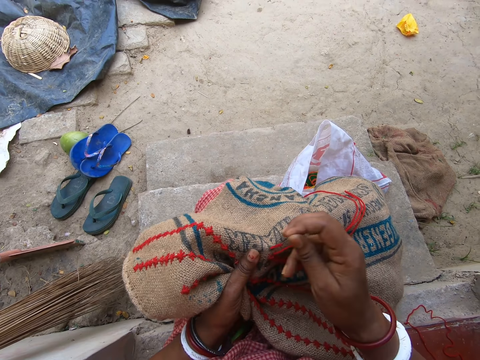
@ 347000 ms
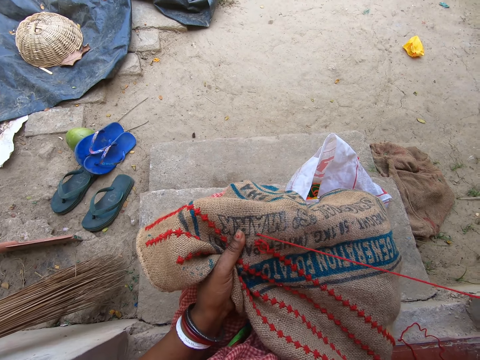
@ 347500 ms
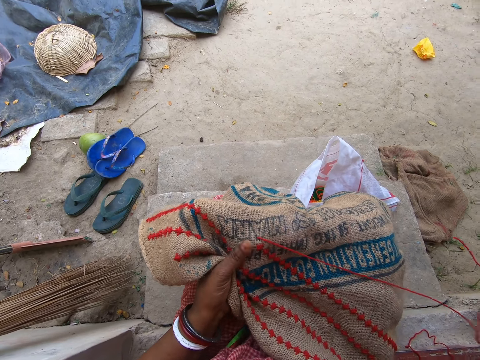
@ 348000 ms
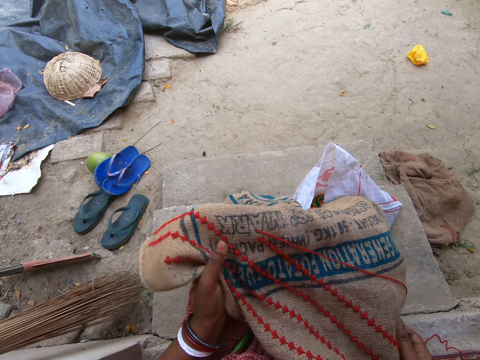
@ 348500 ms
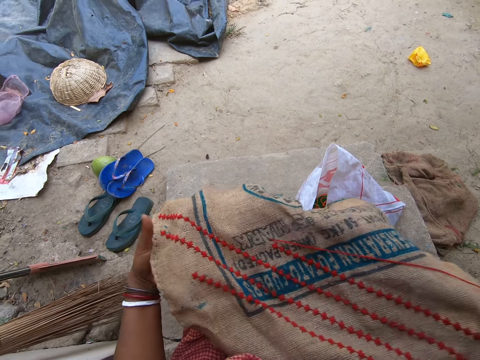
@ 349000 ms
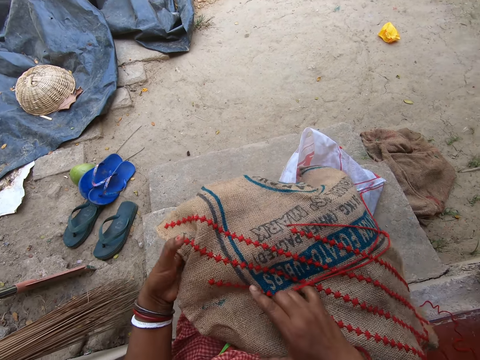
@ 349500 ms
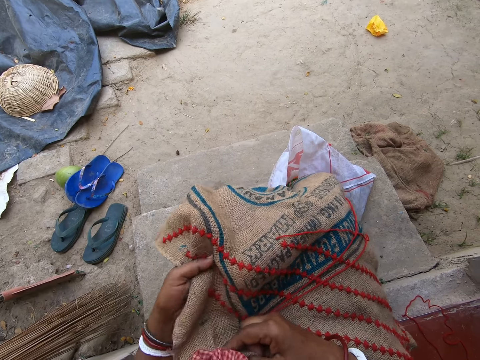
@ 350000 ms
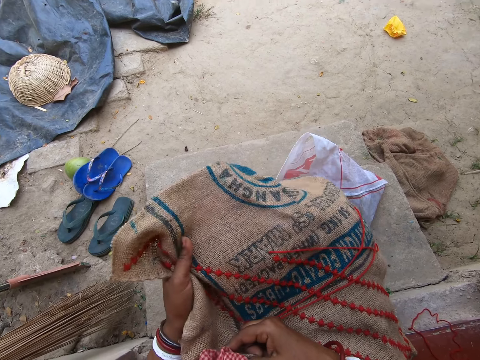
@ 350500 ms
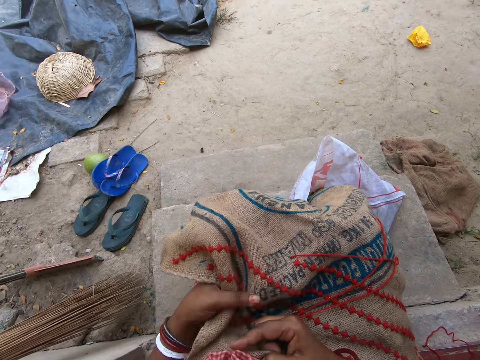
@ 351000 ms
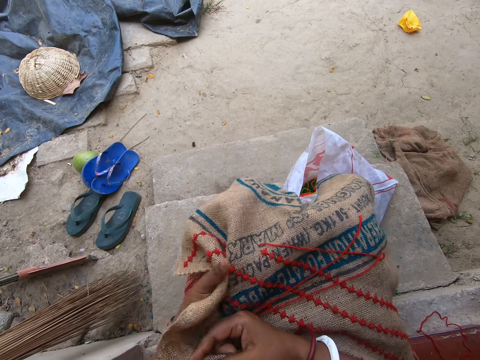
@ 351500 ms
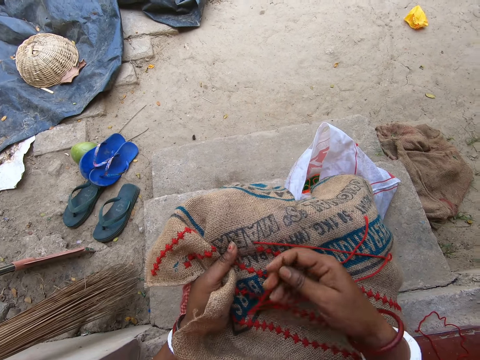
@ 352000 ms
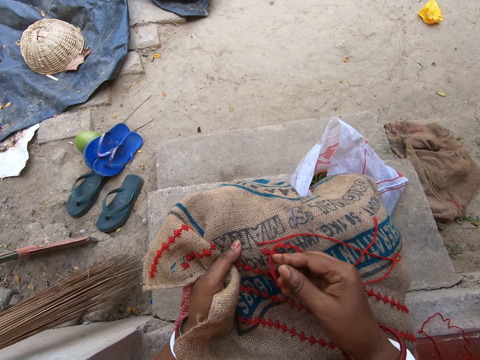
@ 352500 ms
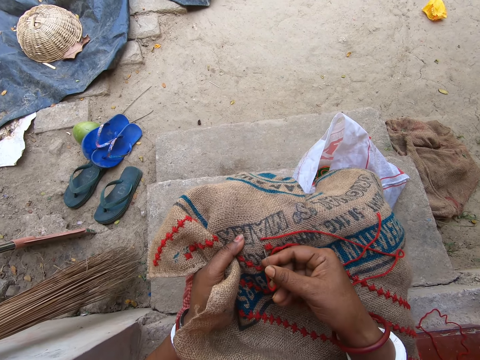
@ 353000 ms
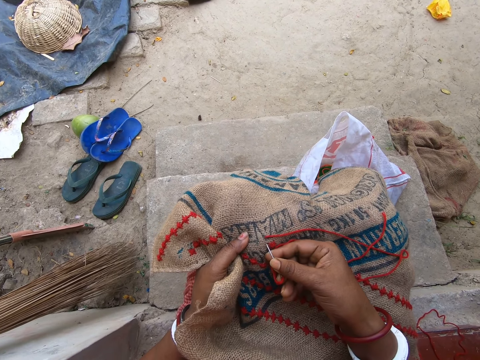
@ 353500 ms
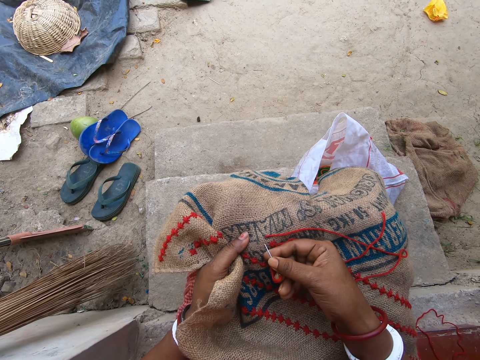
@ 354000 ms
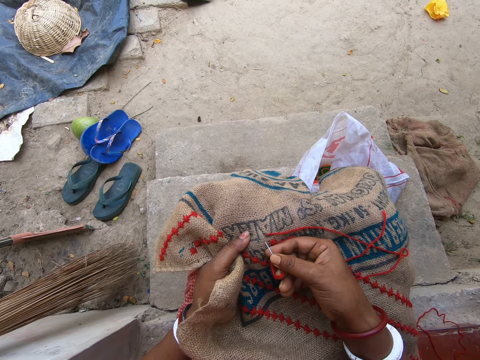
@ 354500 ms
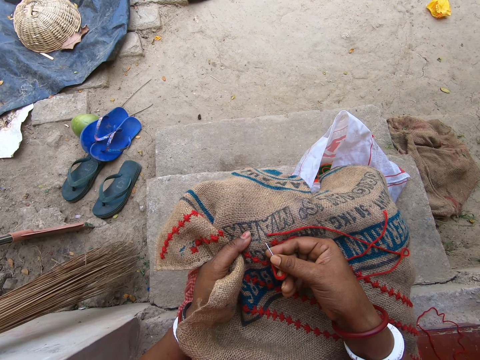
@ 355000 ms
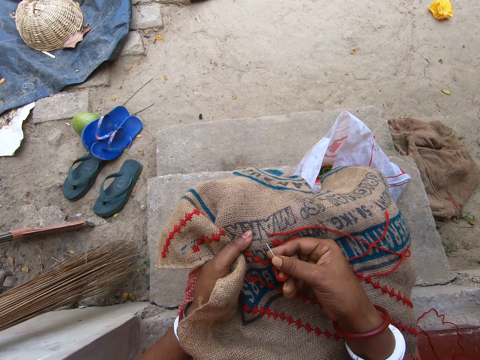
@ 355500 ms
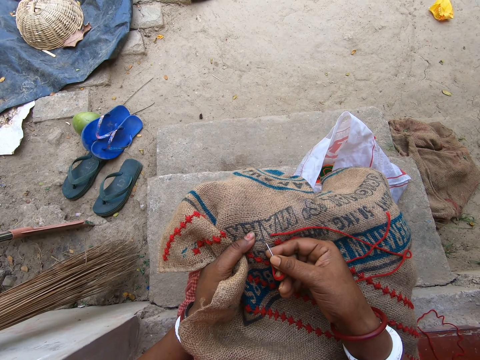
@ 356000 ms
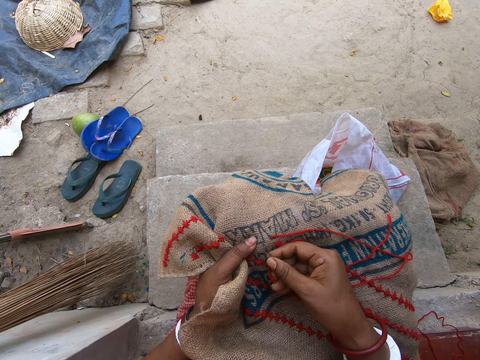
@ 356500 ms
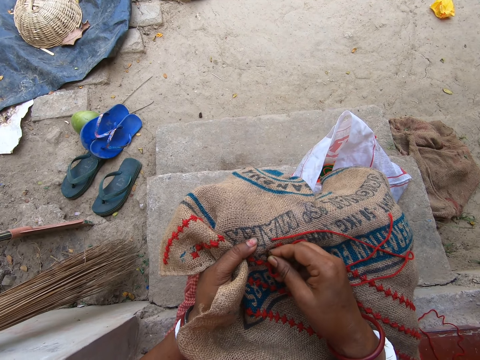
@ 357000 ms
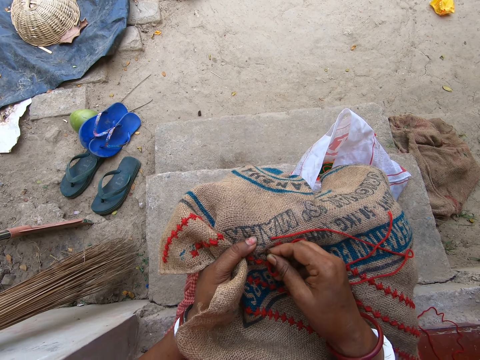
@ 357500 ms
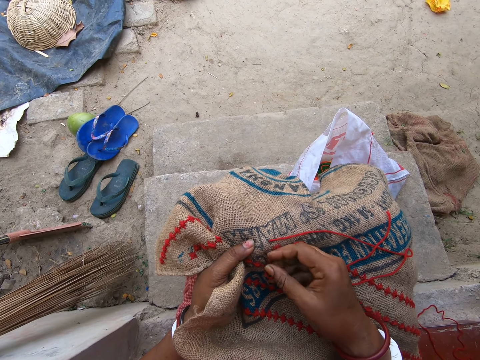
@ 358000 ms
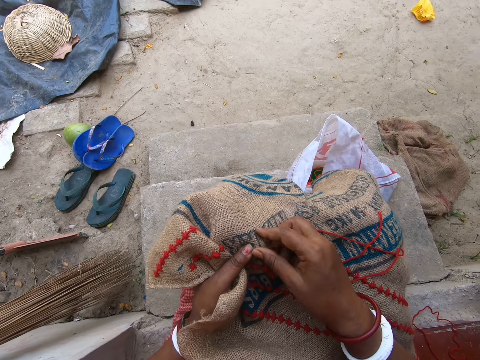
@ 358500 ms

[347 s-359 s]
The camera wearer pulls the thread. She adjusts the linen fabric on her lap with her hands. She stretches something. She embroiders the linen fabric on her lap with the needle in her right hand. She inserts the needle. She inserts the needle again.

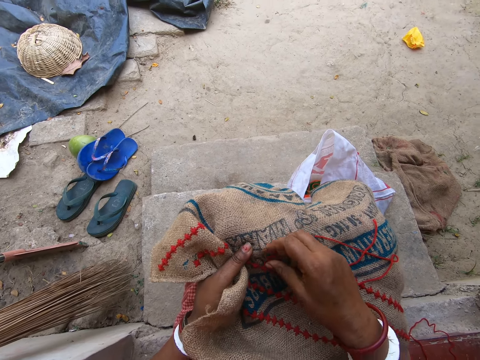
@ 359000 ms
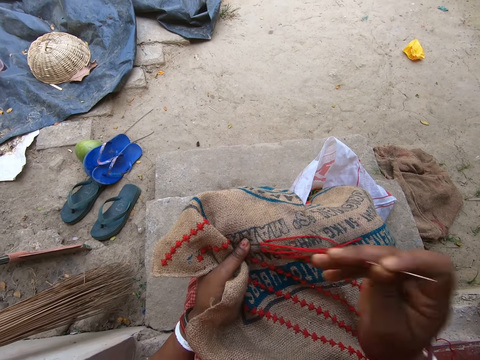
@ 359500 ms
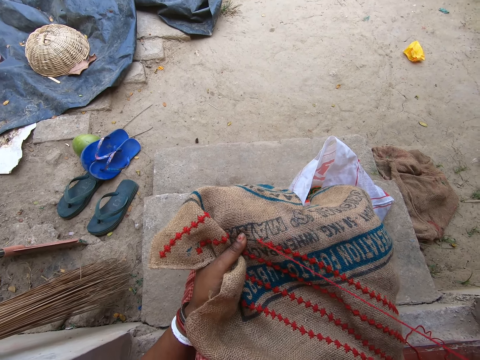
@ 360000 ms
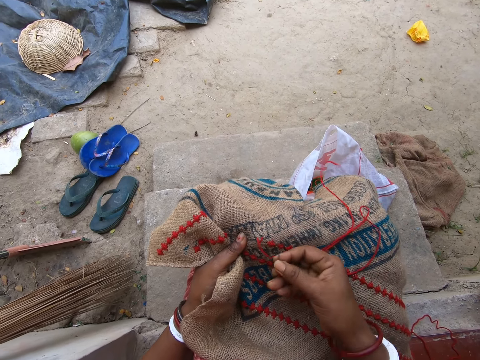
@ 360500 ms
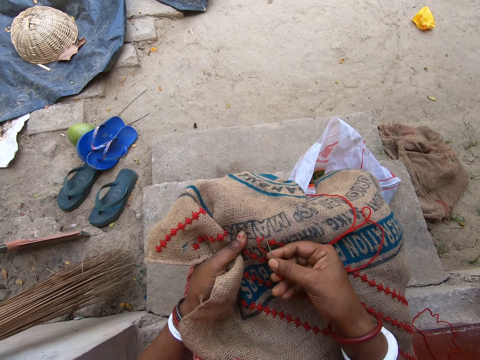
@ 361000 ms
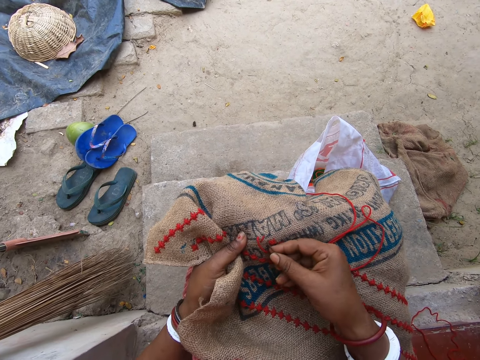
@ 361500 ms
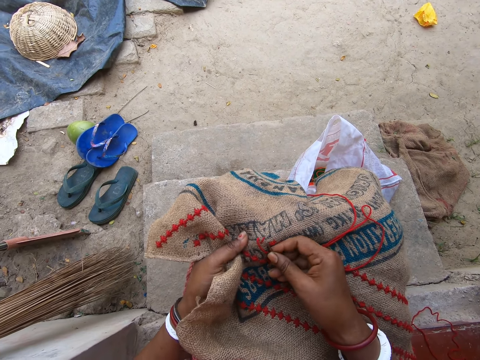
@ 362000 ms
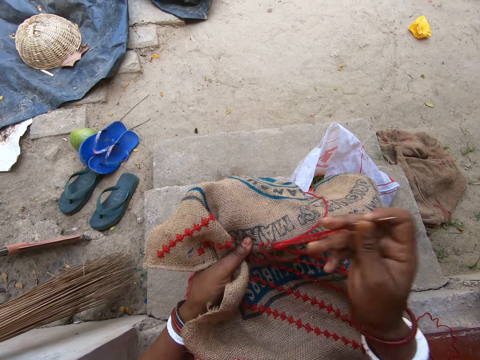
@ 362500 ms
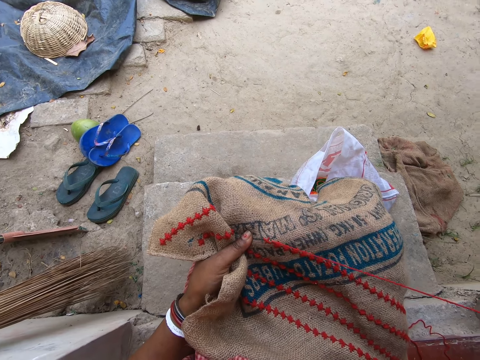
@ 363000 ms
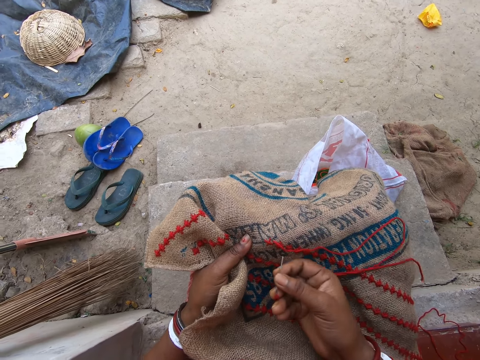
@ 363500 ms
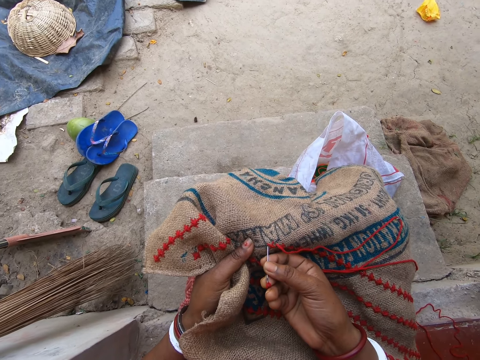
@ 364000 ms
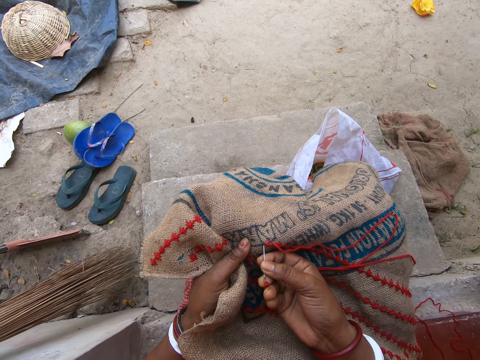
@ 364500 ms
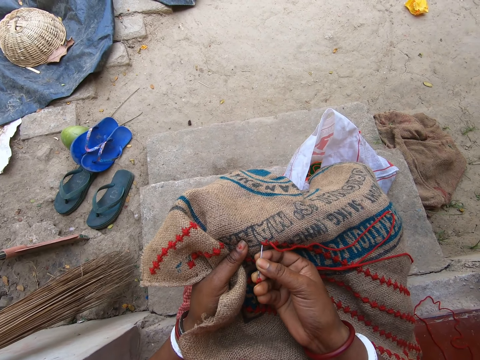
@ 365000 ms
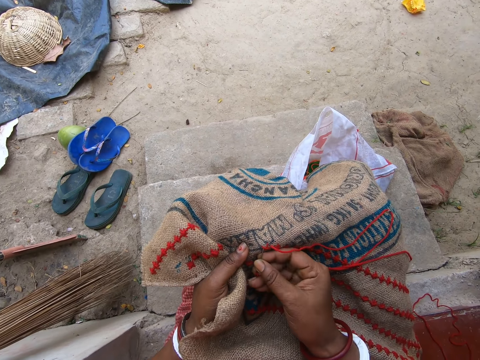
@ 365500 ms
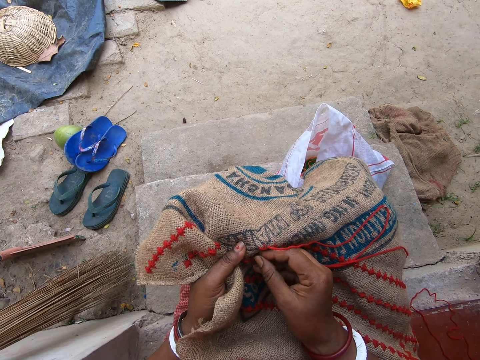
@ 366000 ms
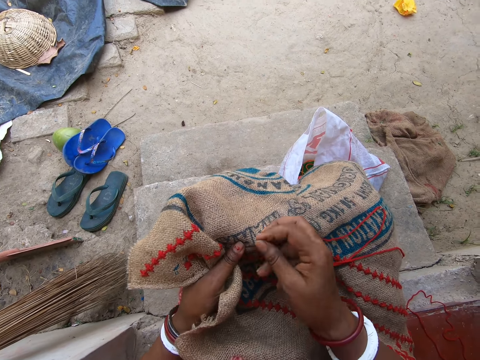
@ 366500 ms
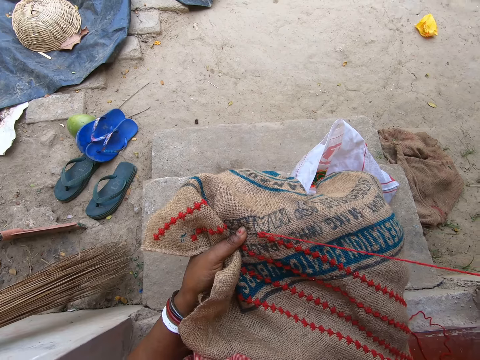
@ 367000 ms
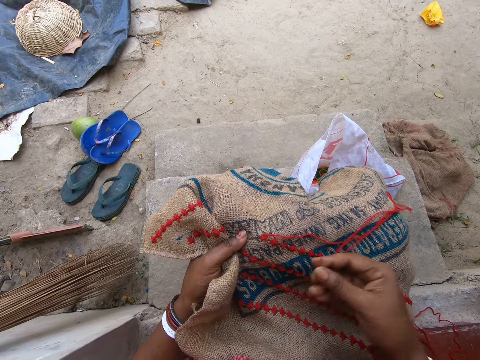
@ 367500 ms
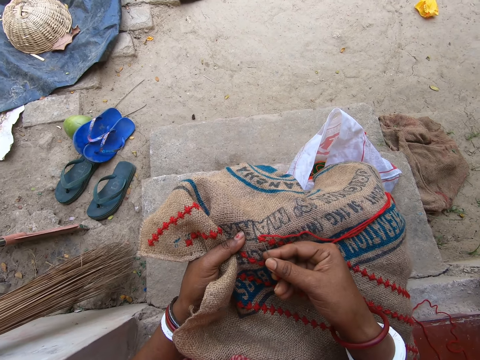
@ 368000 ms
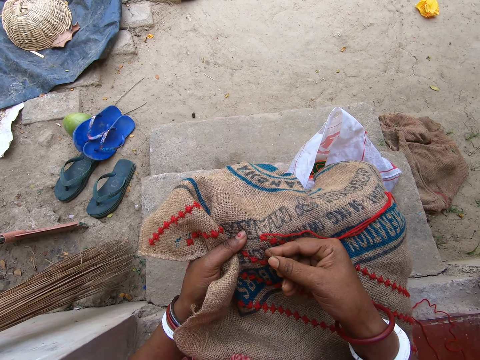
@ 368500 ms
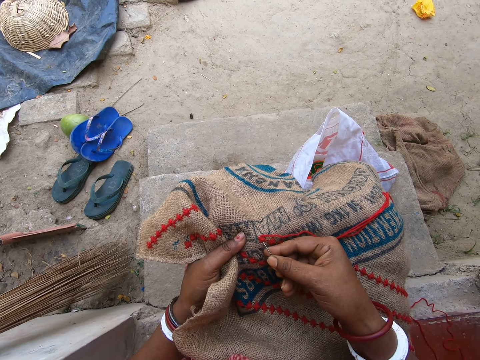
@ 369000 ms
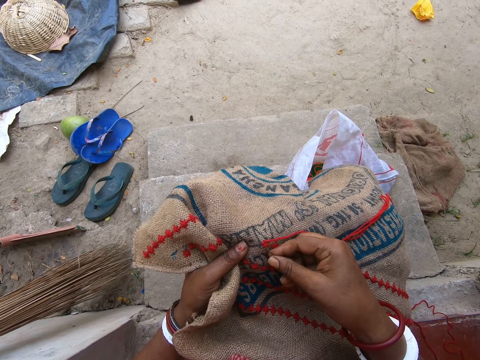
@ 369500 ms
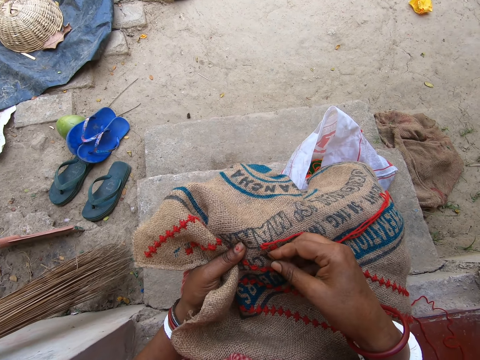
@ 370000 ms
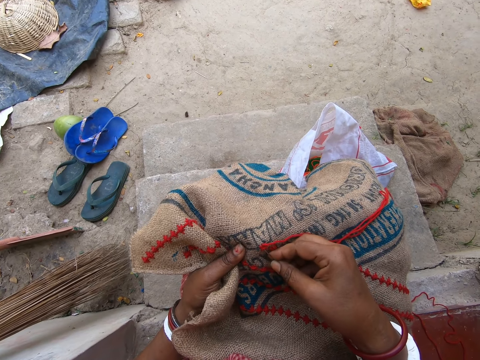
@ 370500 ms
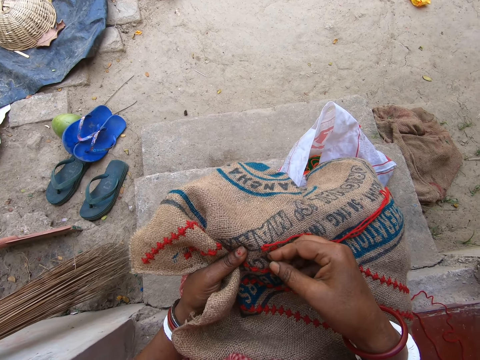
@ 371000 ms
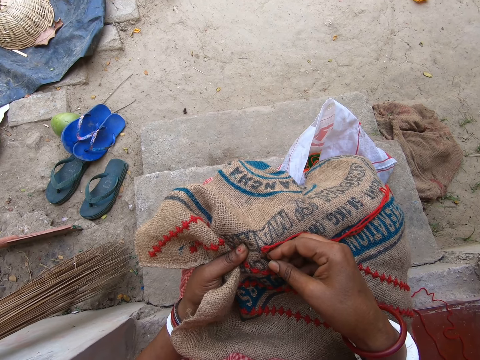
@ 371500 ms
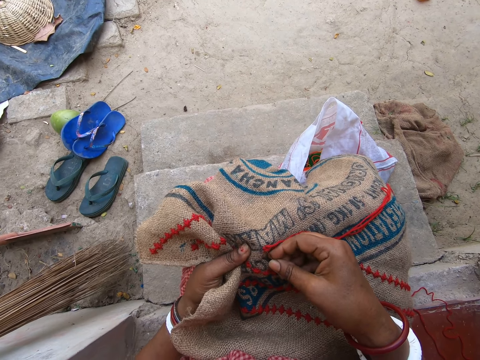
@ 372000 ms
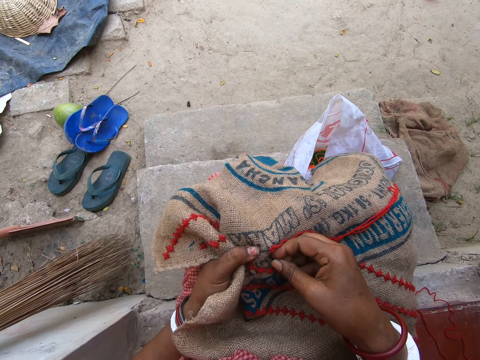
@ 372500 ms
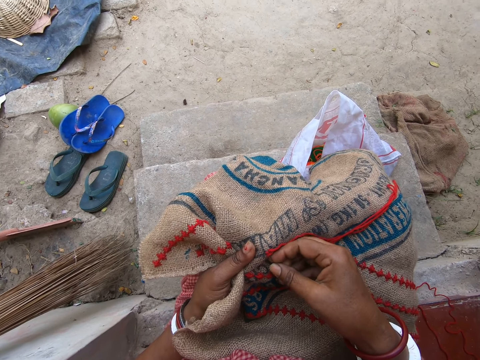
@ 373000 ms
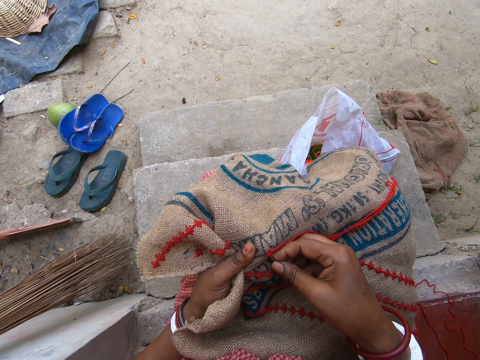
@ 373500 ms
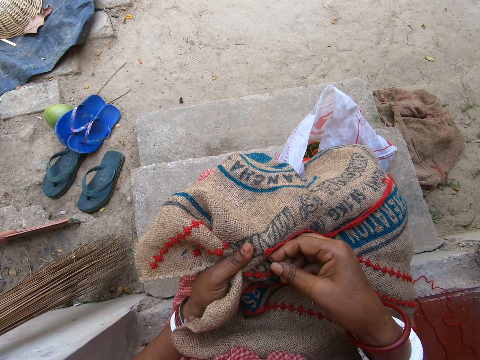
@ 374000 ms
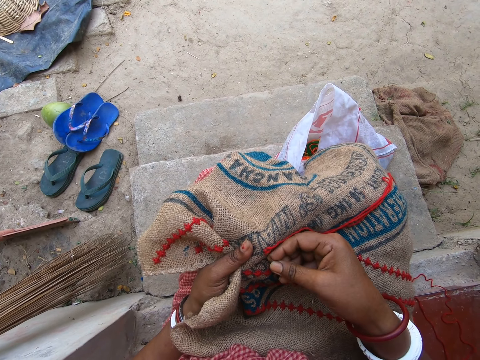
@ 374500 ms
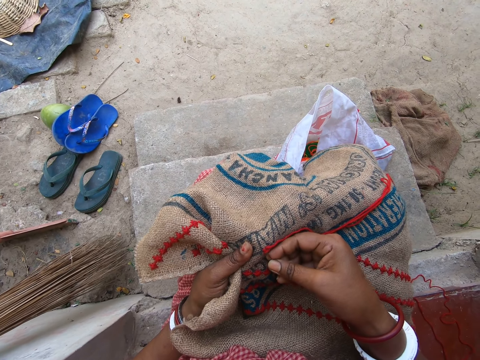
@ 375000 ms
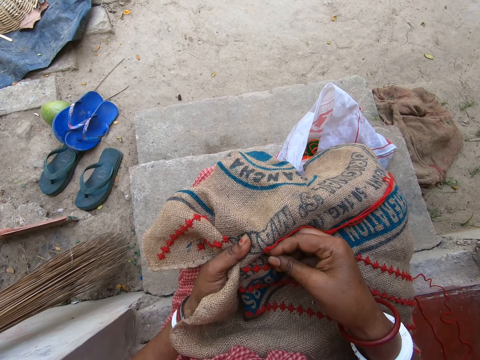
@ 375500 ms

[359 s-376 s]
The camera wearer pulls the thread. They insert the needle. They pull the thread. They insert the needle. They pull the thread. They insert the needle.
